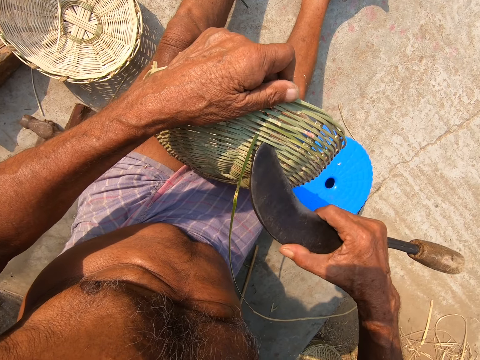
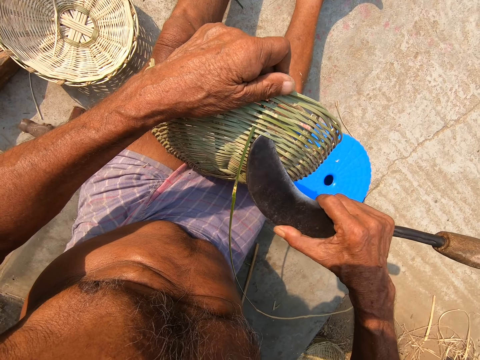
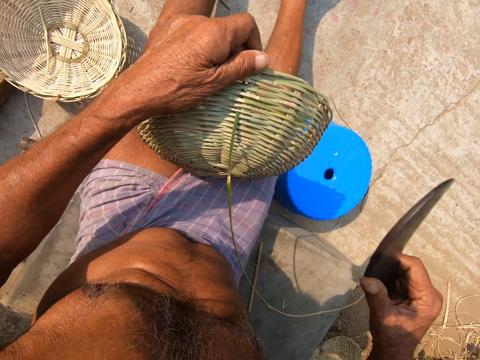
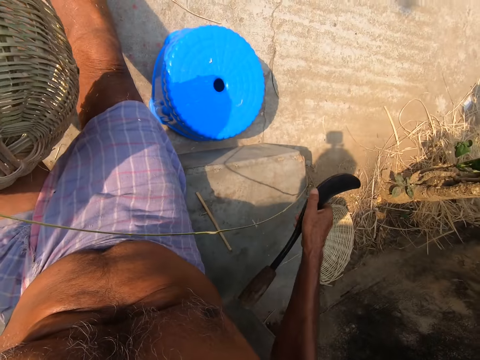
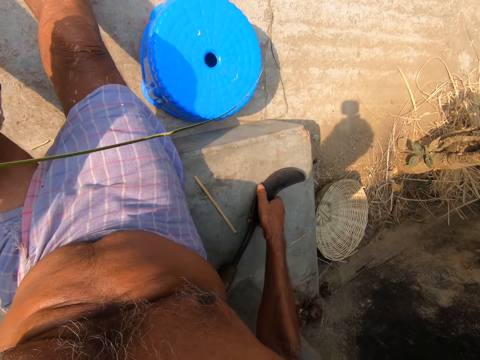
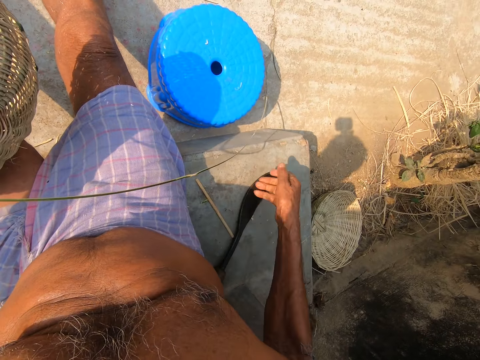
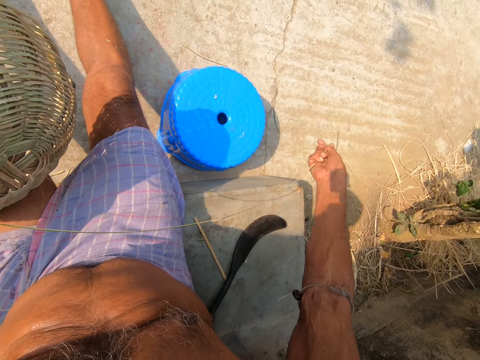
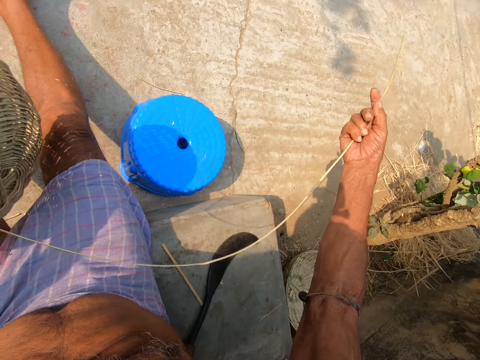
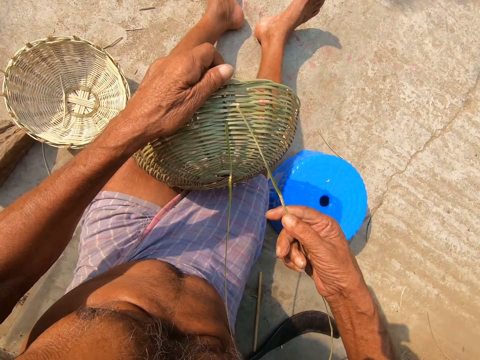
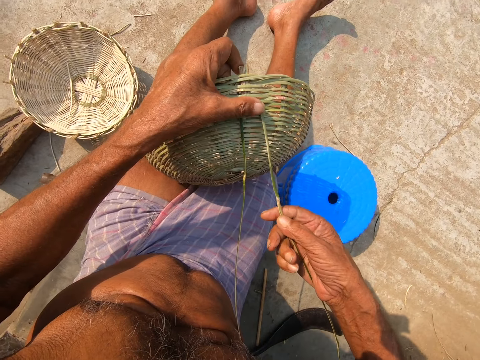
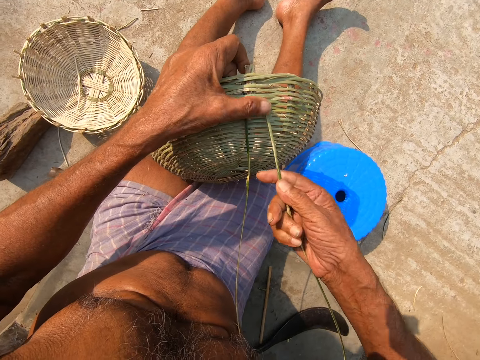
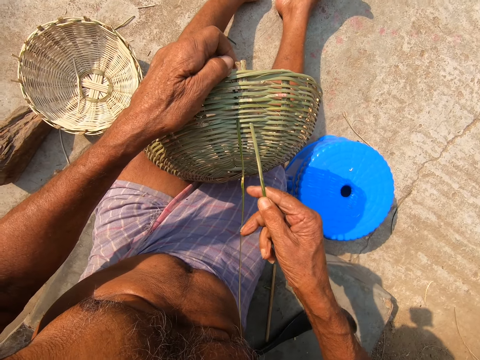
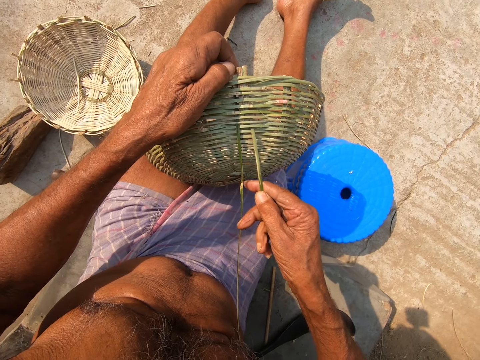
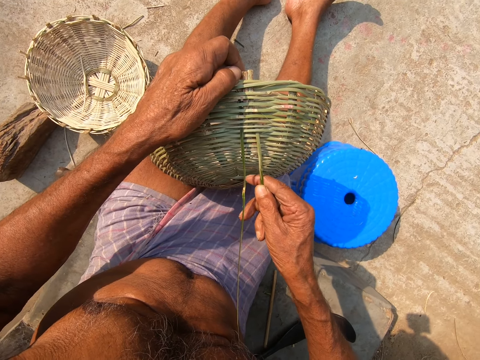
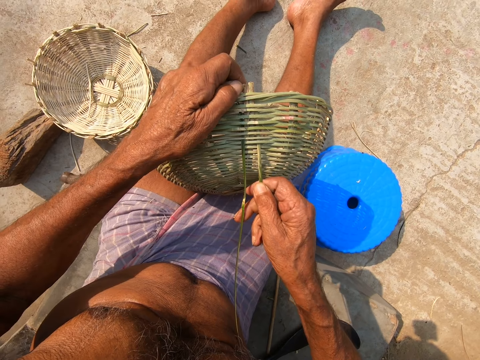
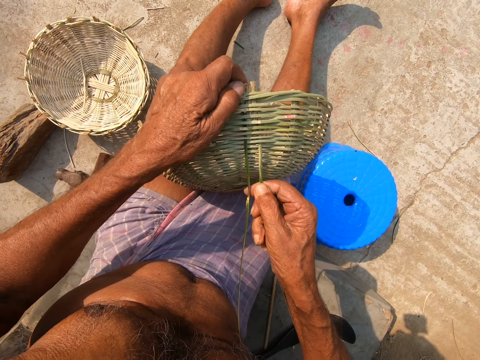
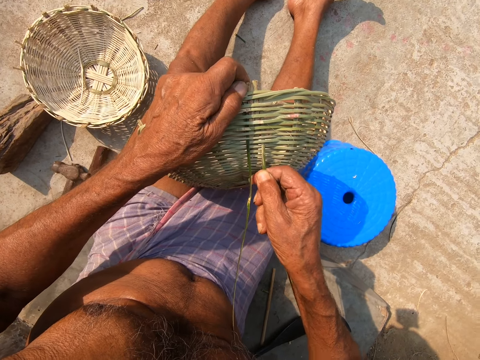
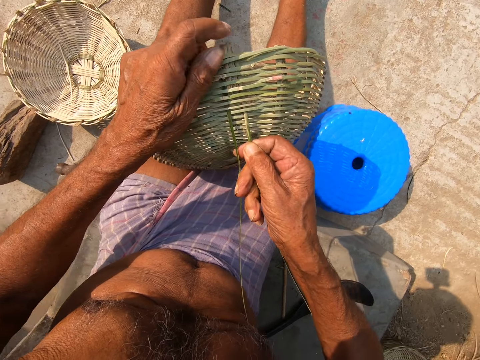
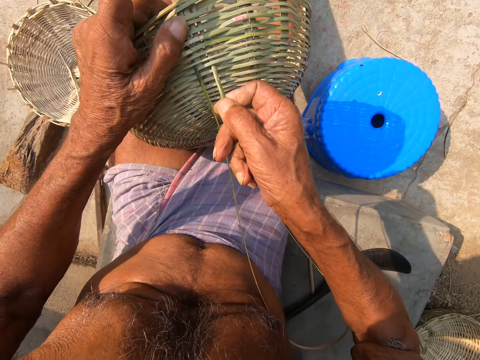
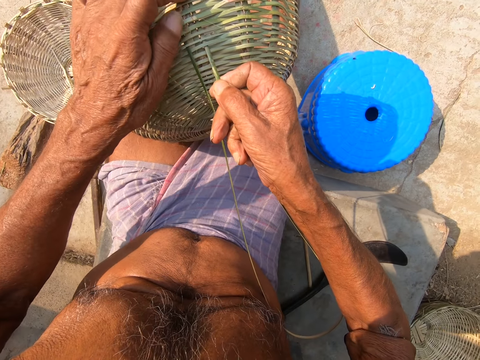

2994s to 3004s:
The camera wearer drops the sickle on the concrete slab with his right hand. He weaves the basket with the bamboo twig with both hands.

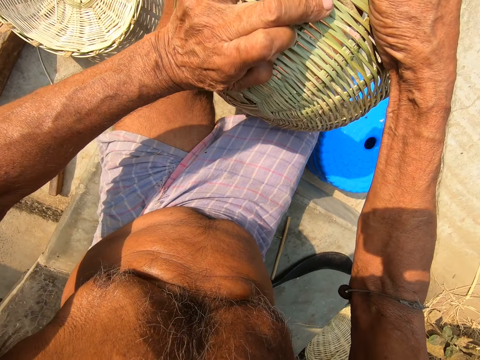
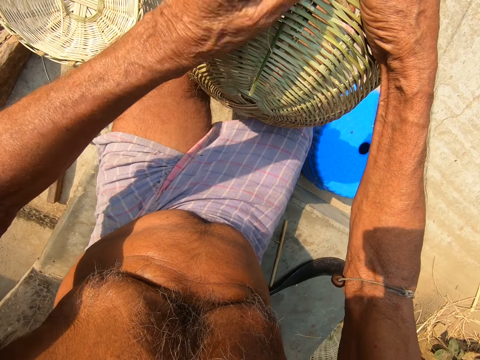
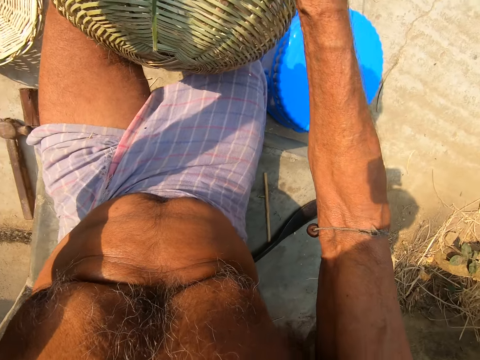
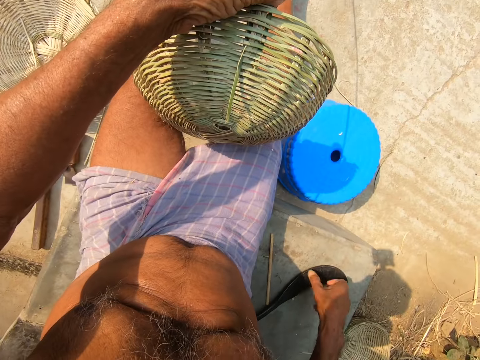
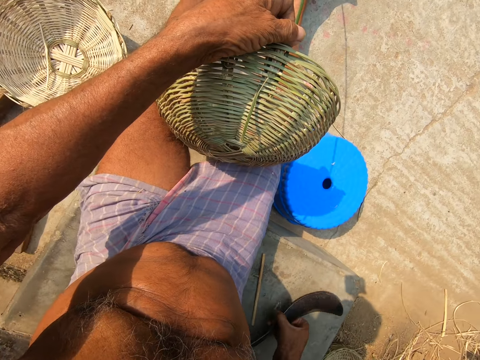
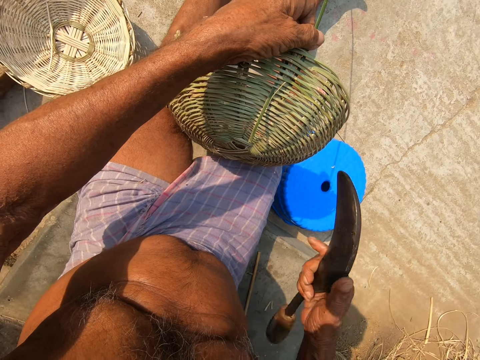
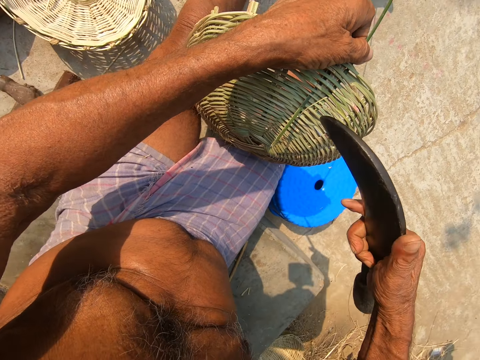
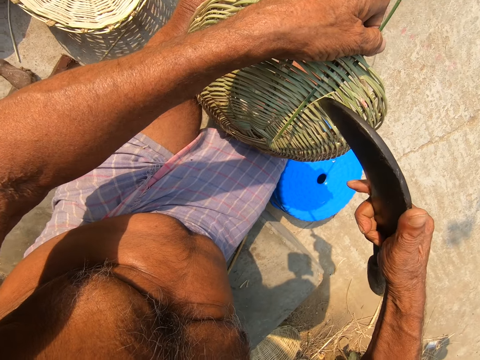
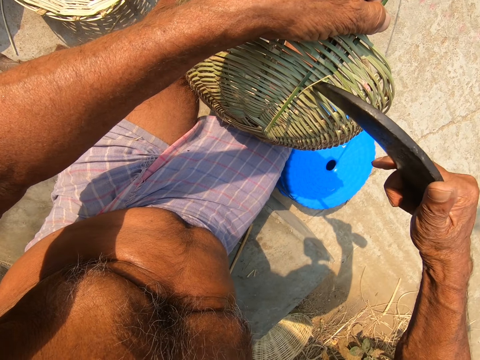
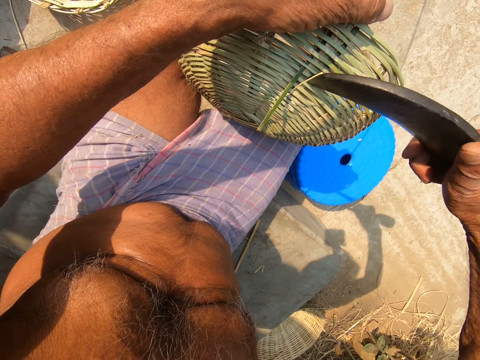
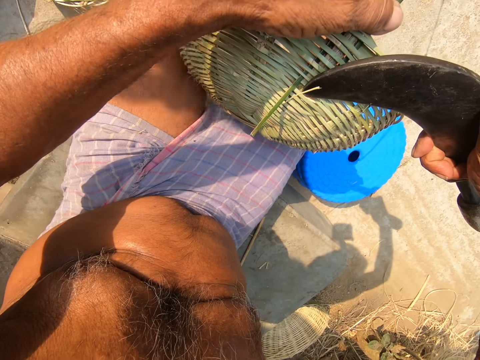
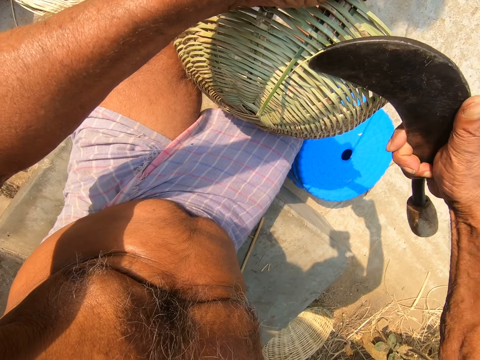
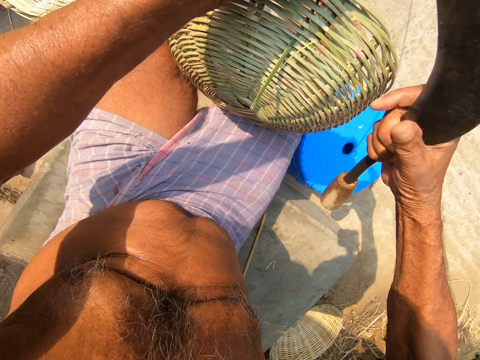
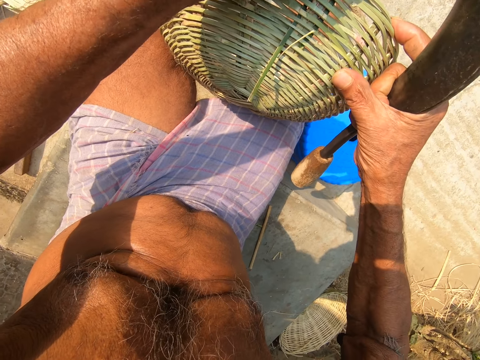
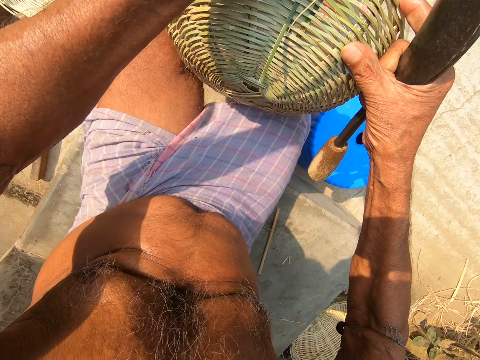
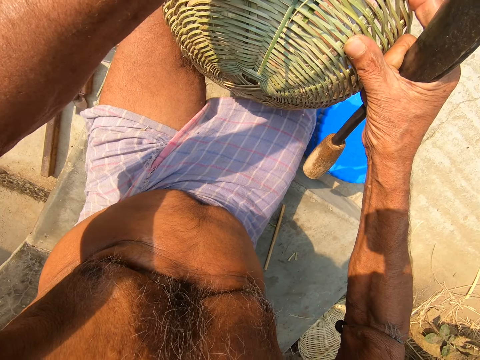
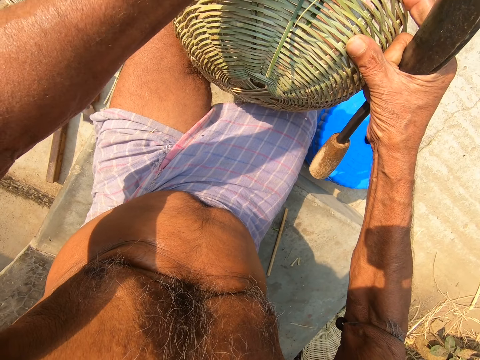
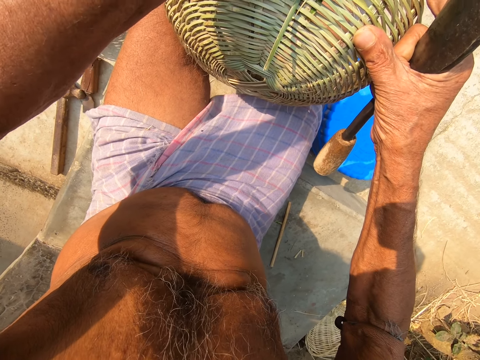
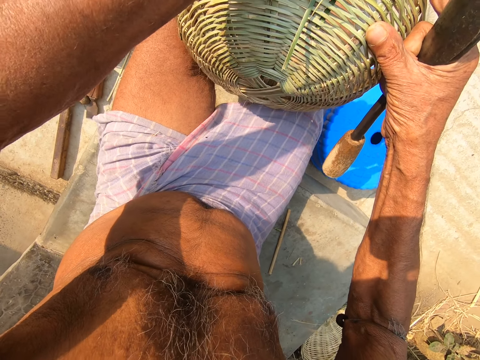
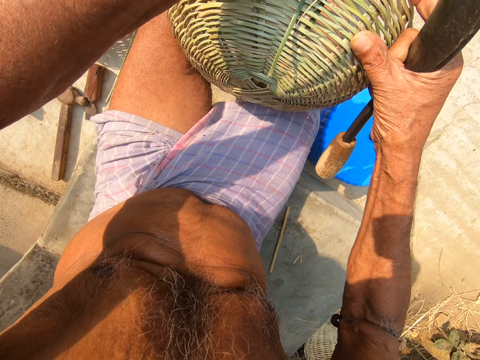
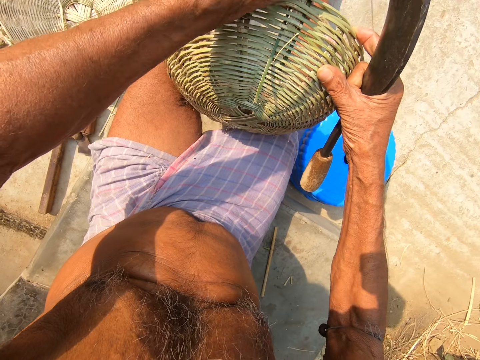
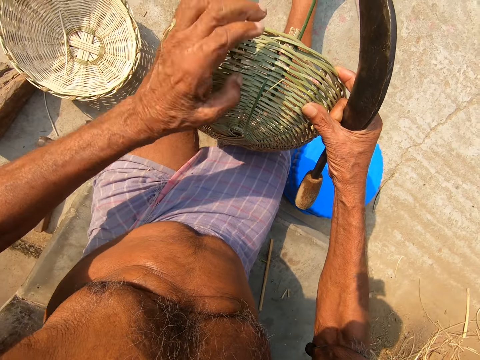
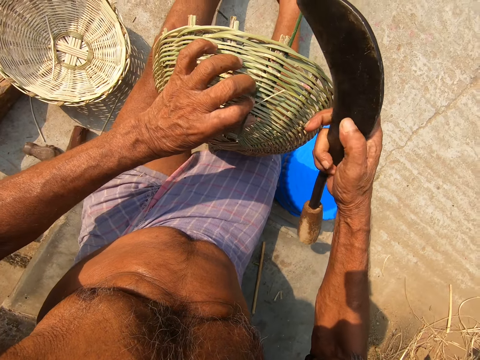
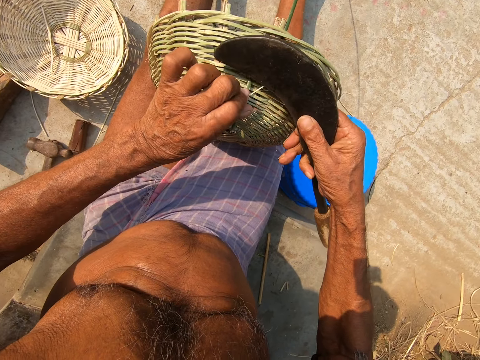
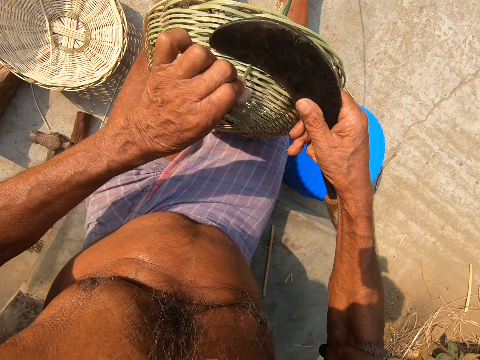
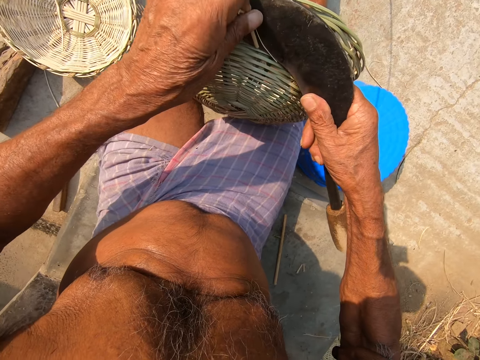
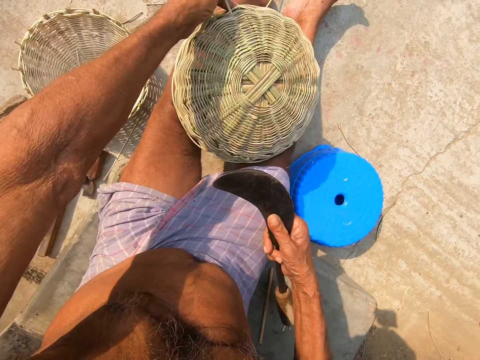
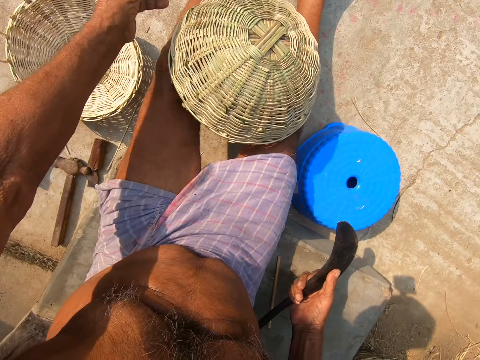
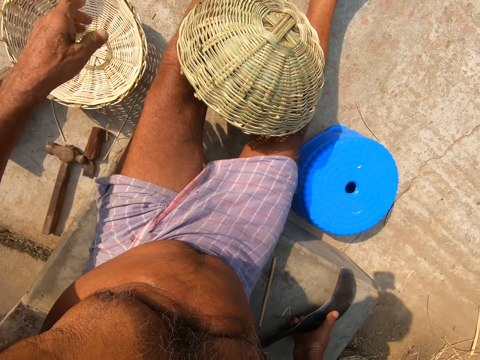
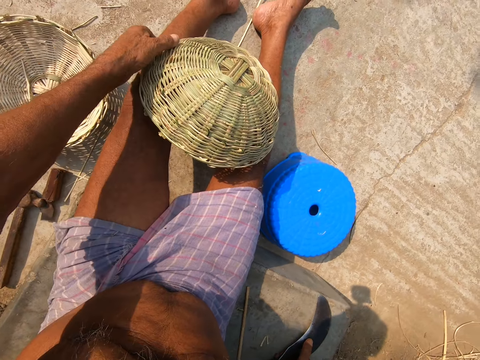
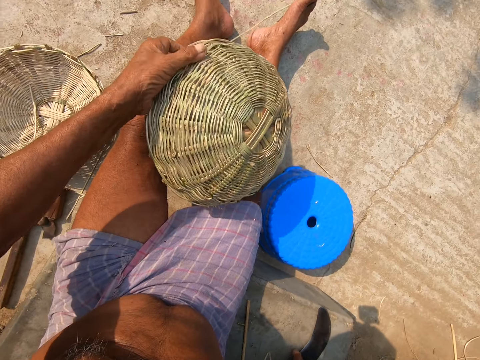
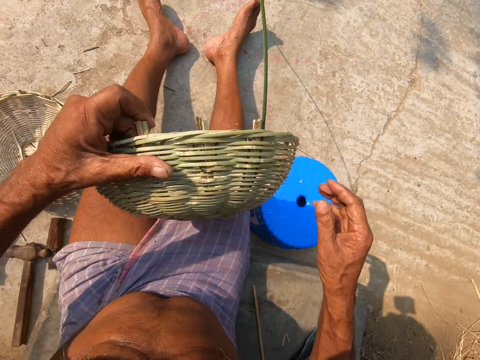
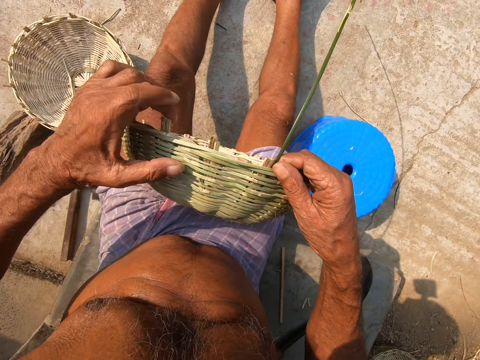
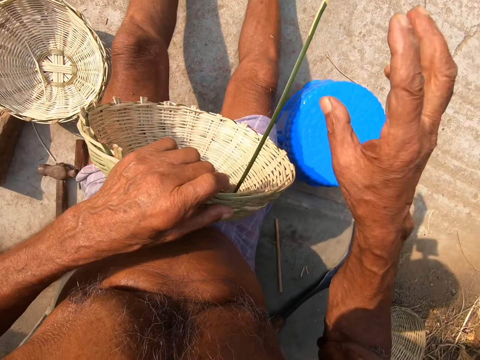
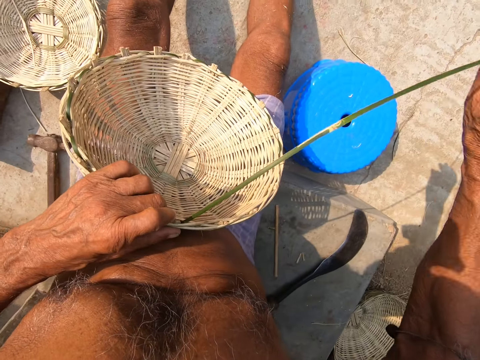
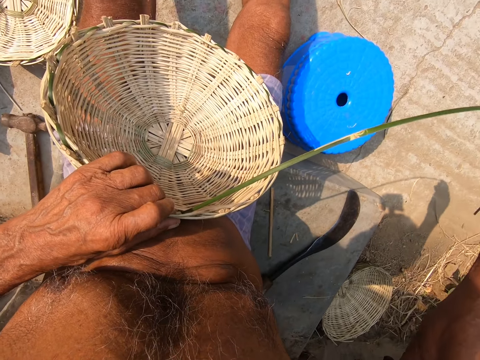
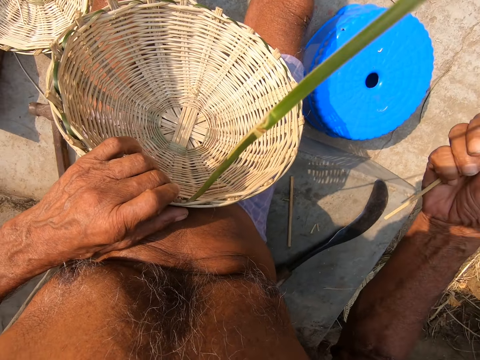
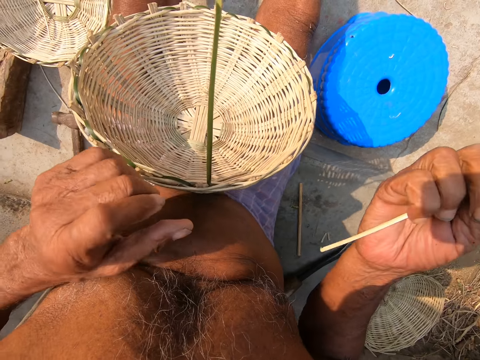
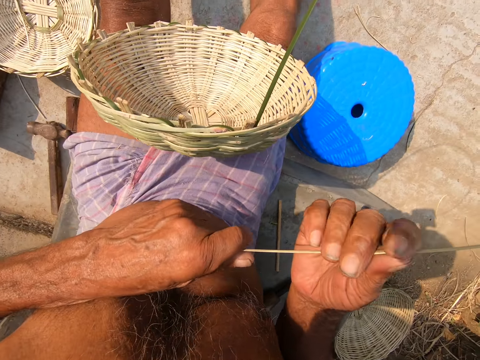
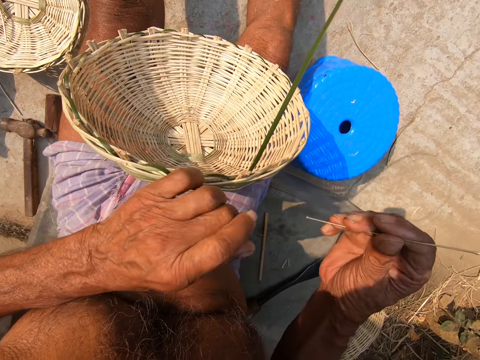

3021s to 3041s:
The camera wearer picks the sickle or machete from the concrete slab with his right hand. He expands the basket with the sickle in his right hand. He pulls the reed with the machete. He holds the basket with his right hand. He presses the reed basket. He cuts the bamboo twig with the sickle. He drops a piece from the bamboo twig on the ground with his left hand. He drops the sickle on the ground with his right hand. He holds the basket with his left hand. He weaves the basket with the bamboo twig with both hands.
